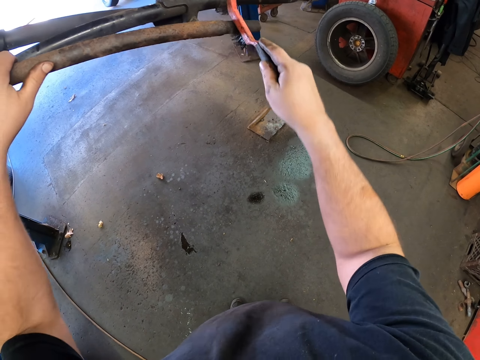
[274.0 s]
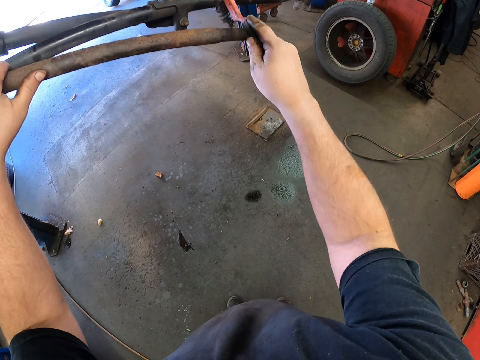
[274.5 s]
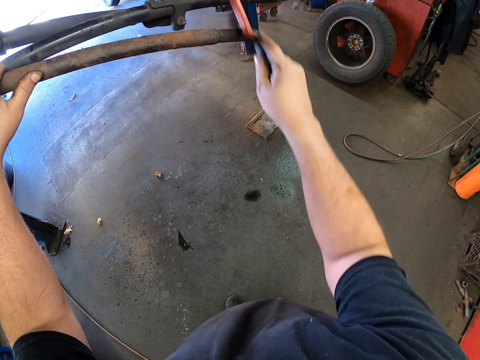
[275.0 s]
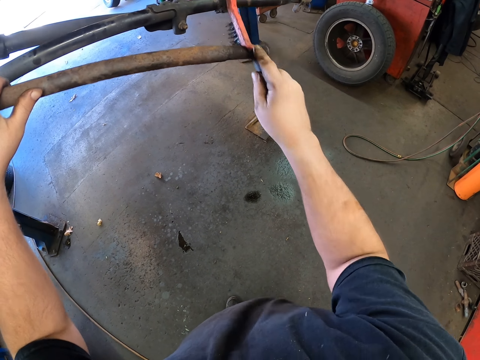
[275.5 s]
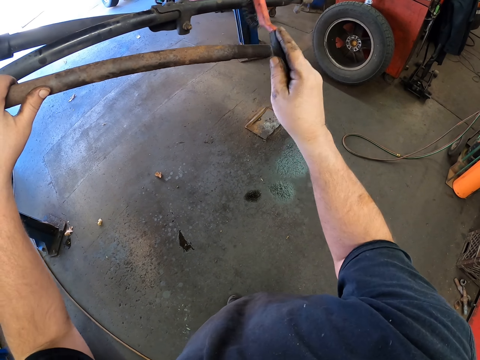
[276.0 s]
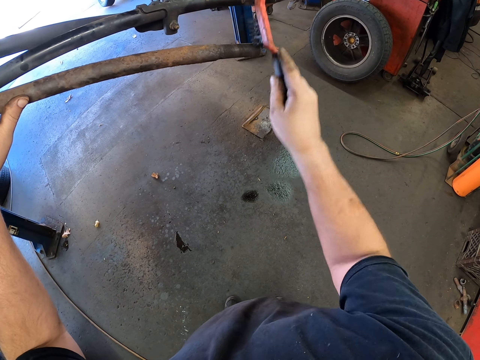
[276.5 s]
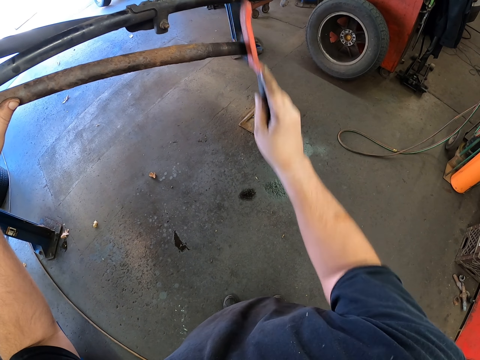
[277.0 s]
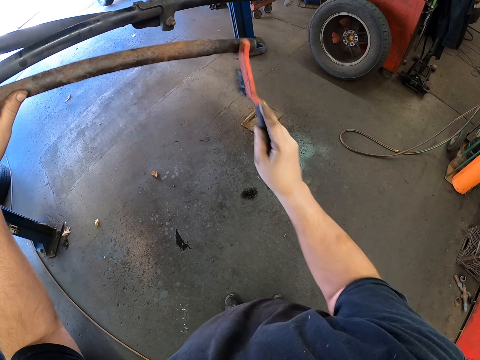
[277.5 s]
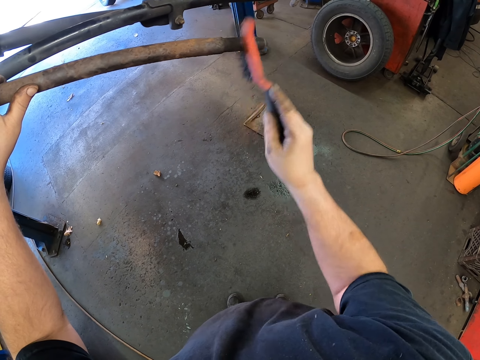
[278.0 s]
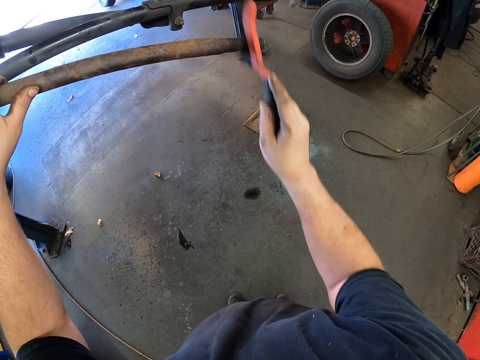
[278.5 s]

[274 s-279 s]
The camera wearer brushes a sway bar.

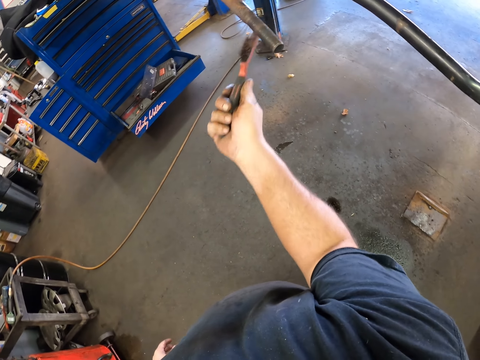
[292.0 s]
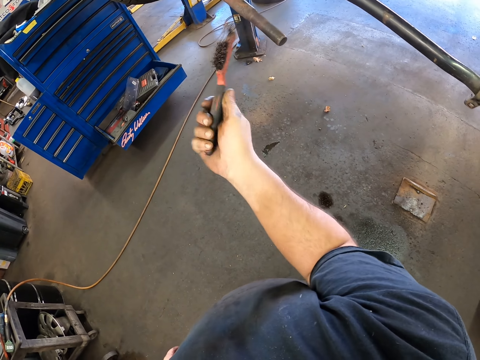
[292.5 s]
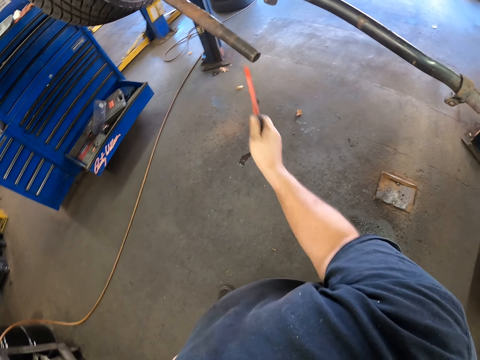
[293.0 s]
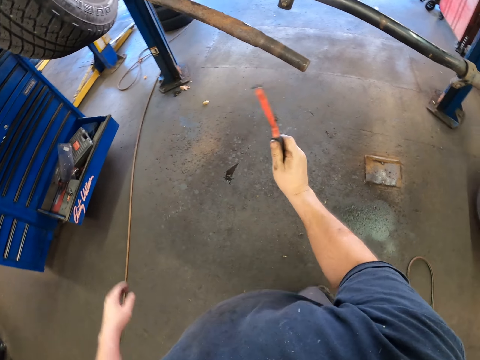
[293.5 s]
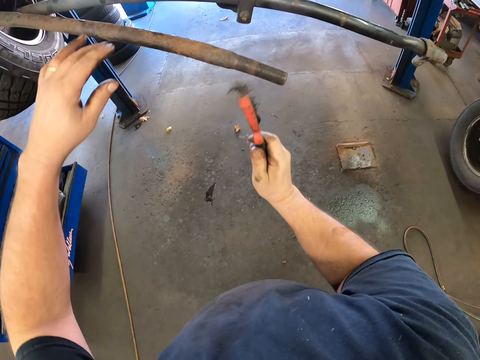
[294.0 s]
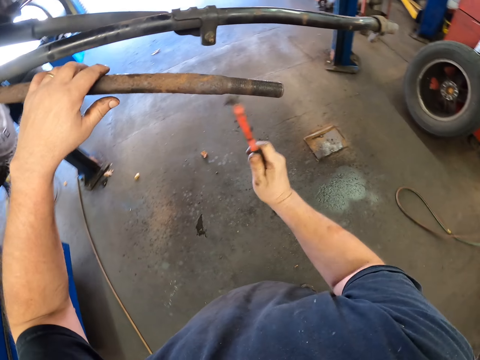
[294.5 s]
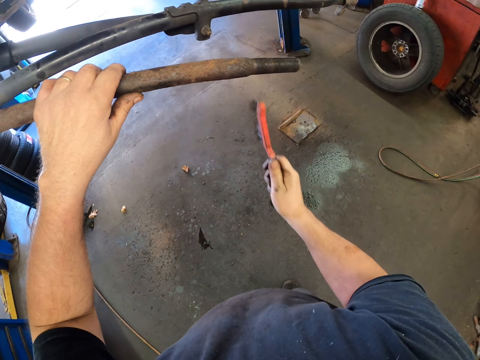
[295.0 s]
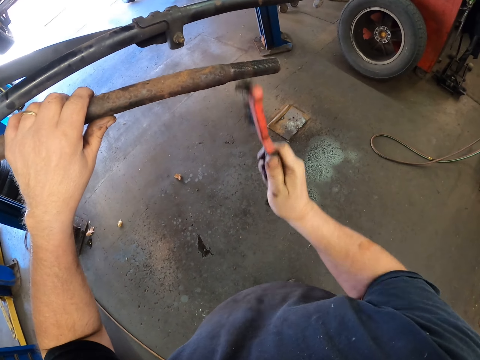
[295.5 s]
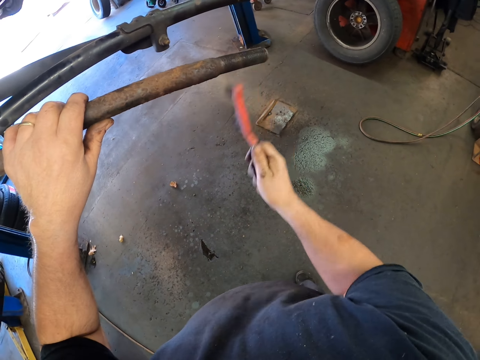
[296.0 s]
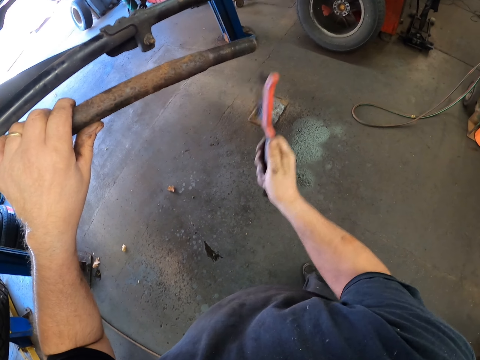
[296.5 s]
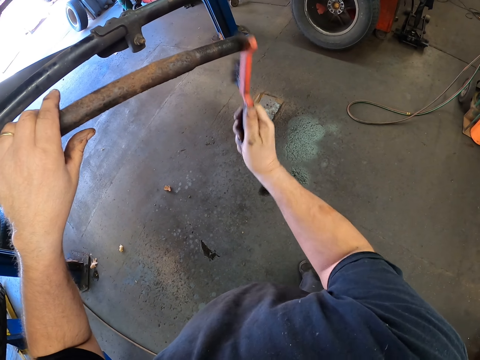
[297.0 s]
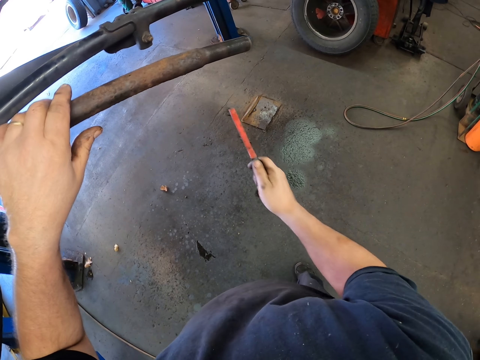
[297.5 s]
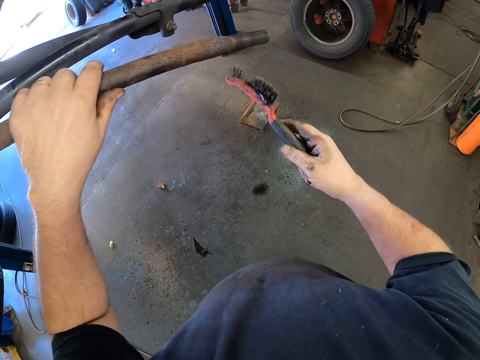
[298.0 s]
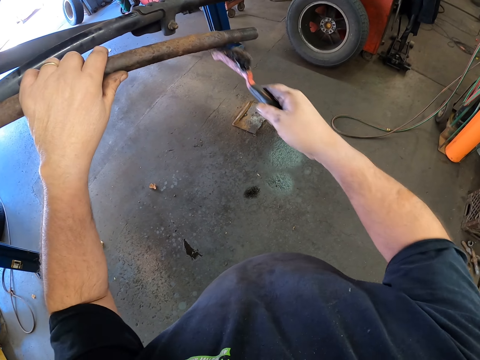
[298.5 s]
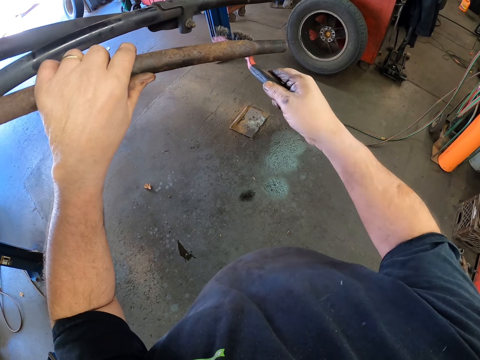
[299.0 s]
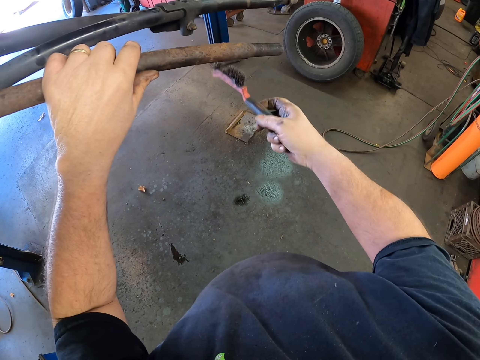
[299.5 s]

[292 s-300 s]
The camera wearer touches the metal. They clean the metal with the brush.

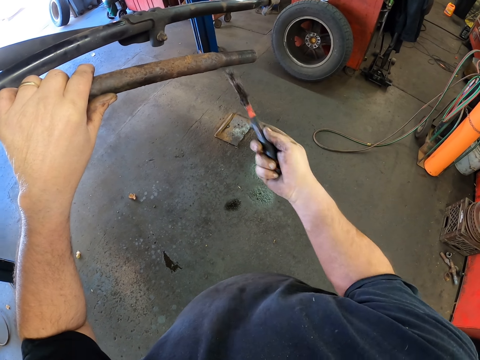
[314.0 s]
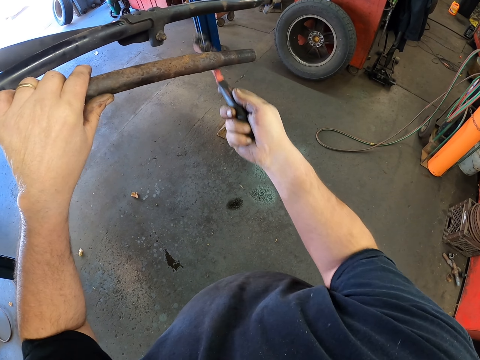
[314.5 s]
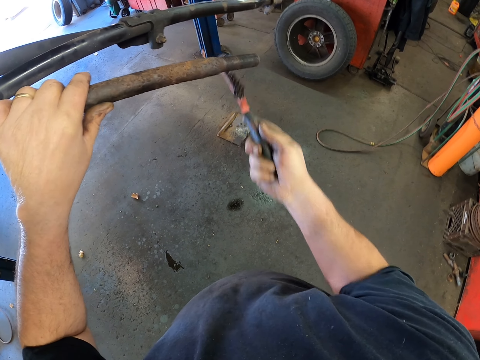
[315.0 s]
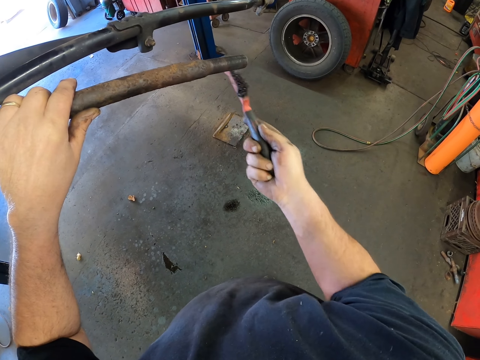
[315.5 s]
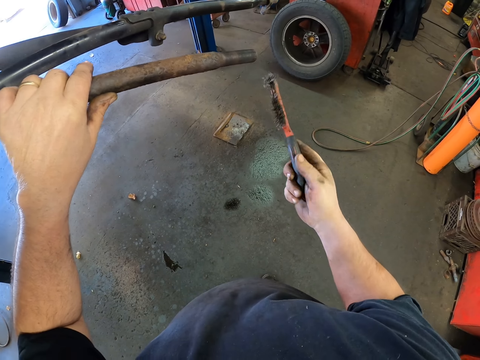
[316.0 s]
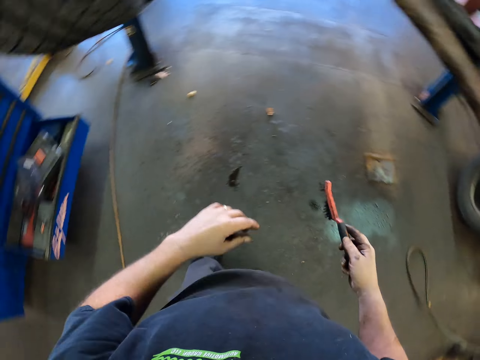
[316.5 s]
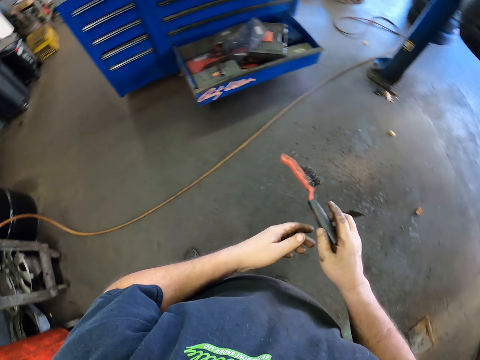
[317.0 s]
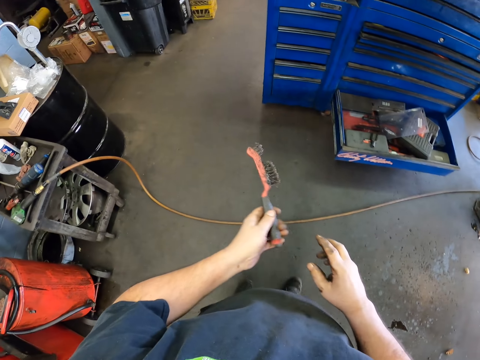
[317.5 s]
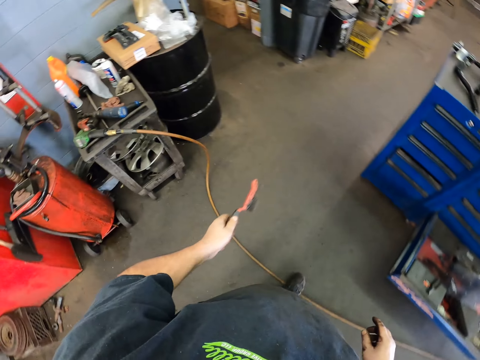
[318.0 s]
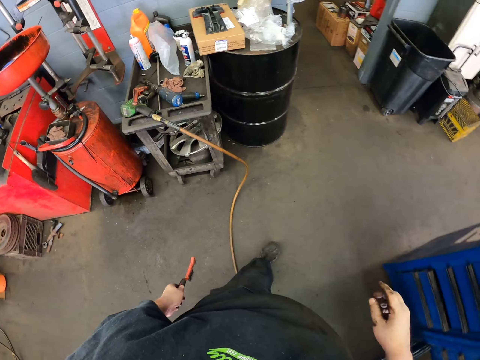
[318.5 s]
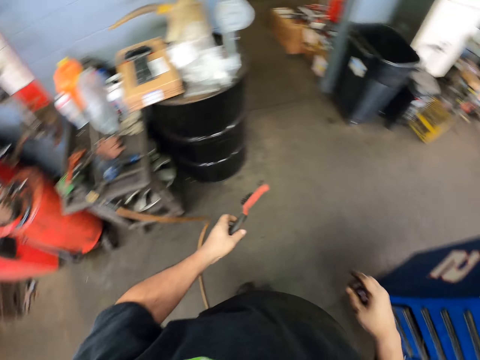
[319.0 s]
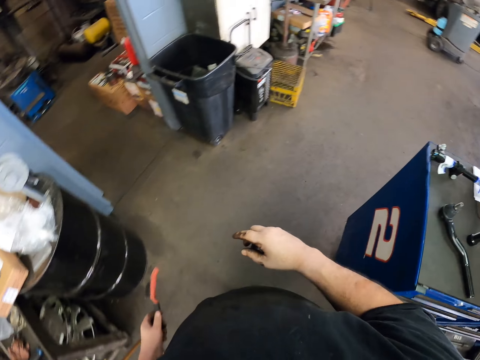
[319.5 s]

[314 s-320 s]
The camera wearer moves the hand. They pass the brush to the left hand. They walk around.

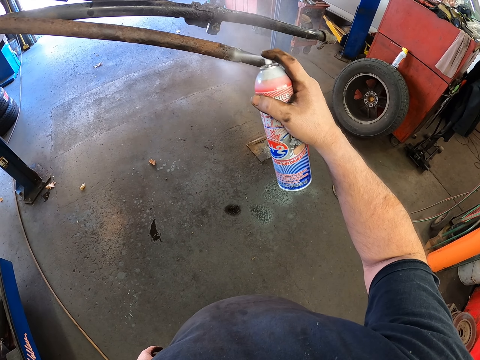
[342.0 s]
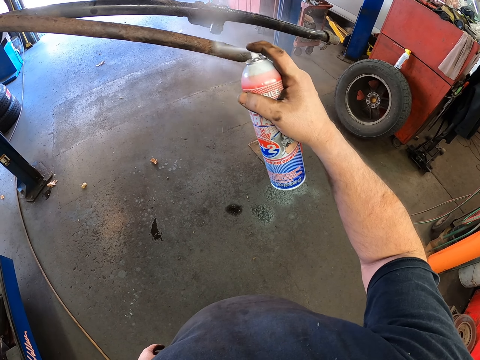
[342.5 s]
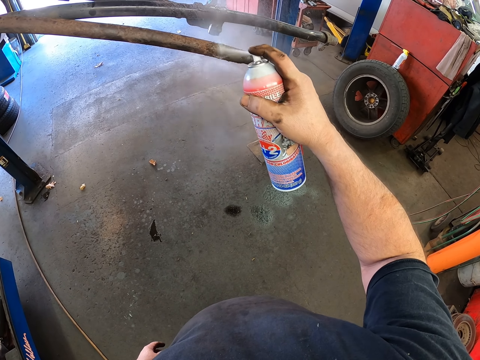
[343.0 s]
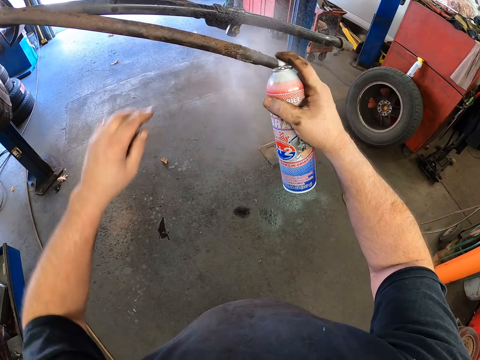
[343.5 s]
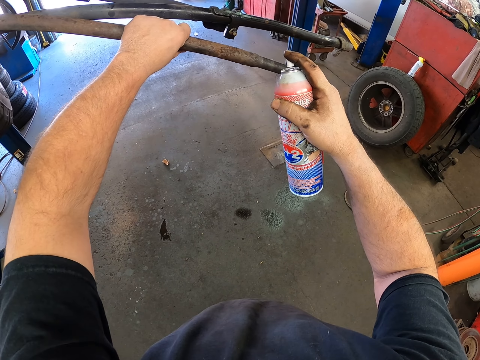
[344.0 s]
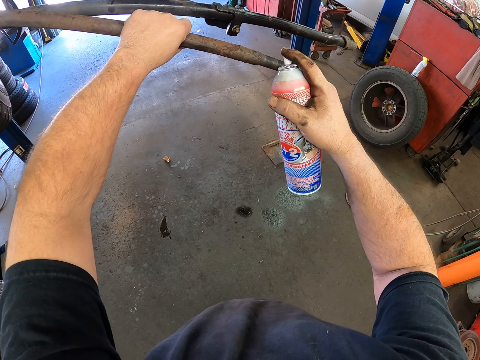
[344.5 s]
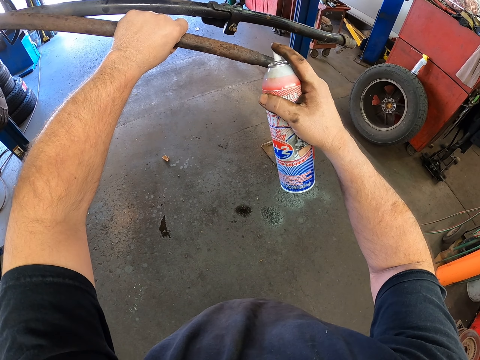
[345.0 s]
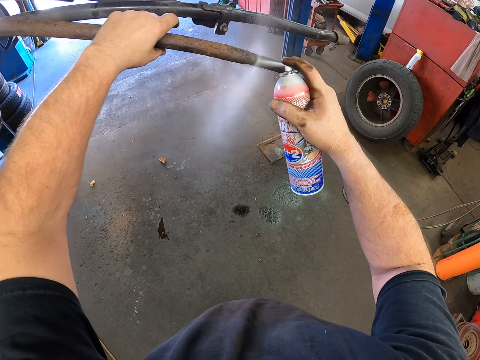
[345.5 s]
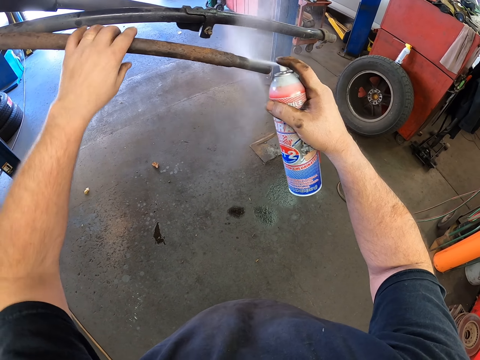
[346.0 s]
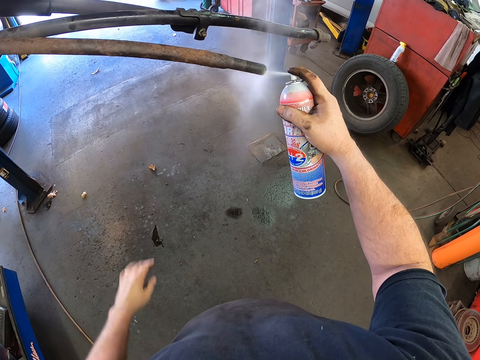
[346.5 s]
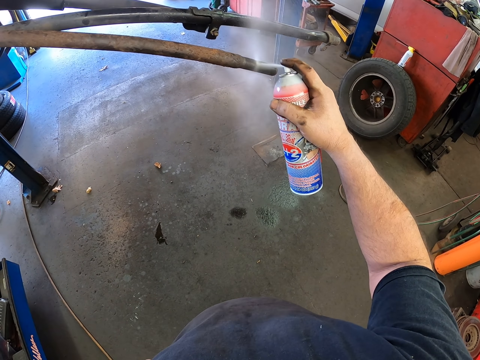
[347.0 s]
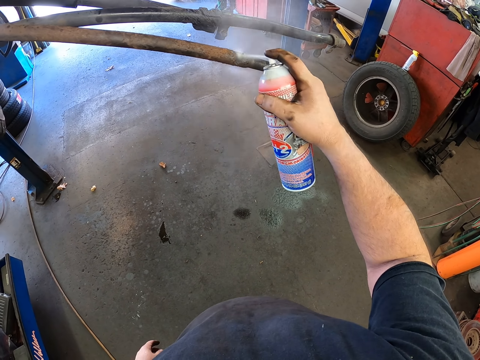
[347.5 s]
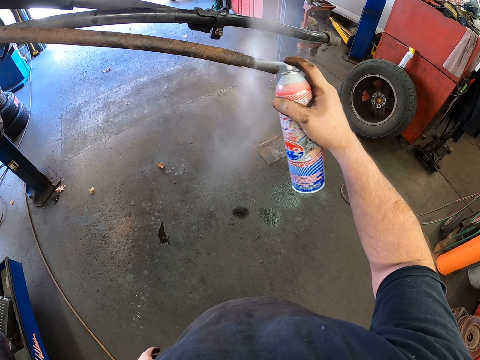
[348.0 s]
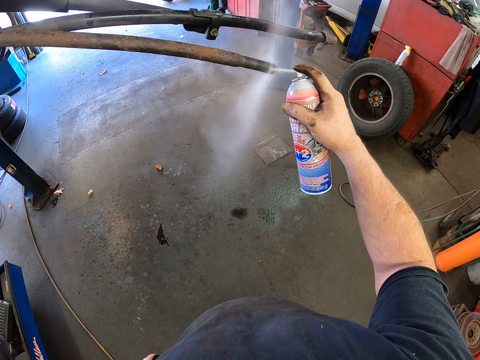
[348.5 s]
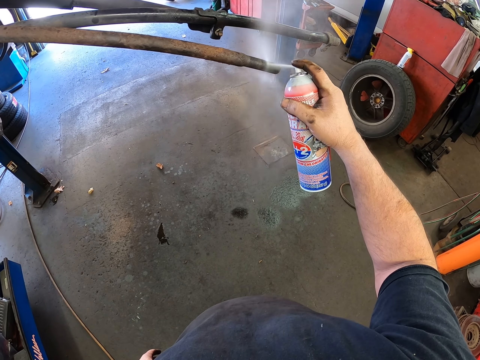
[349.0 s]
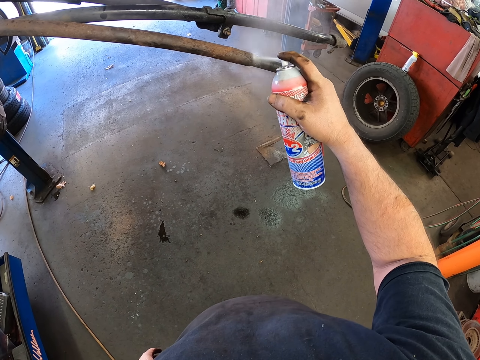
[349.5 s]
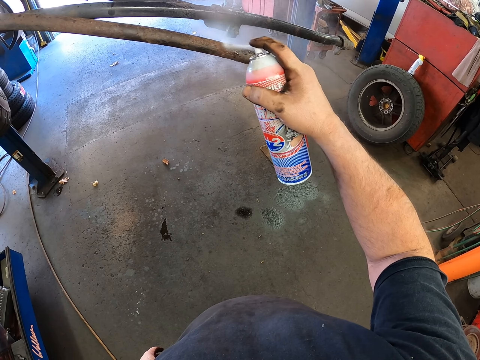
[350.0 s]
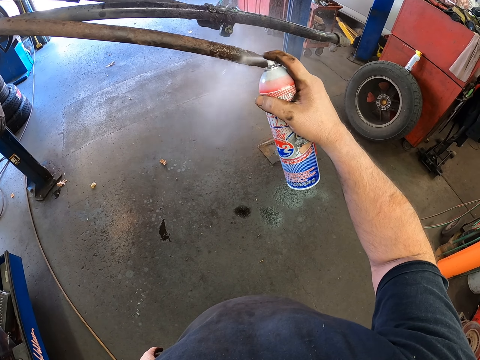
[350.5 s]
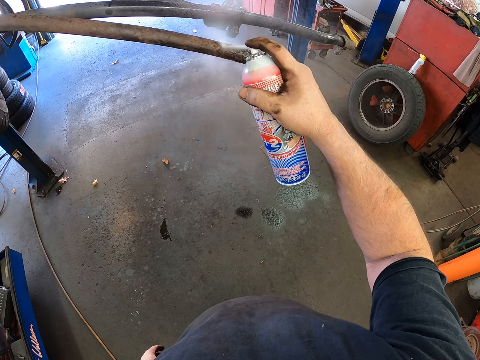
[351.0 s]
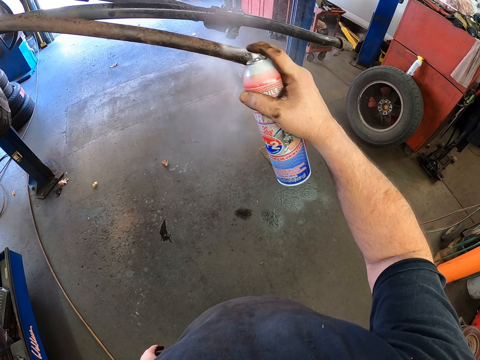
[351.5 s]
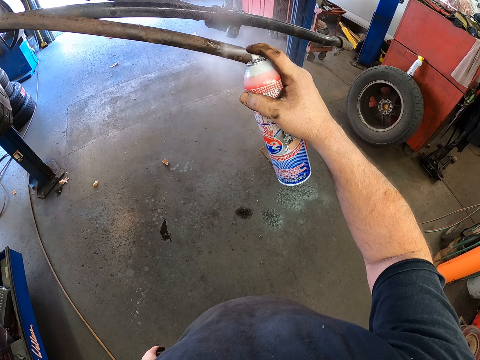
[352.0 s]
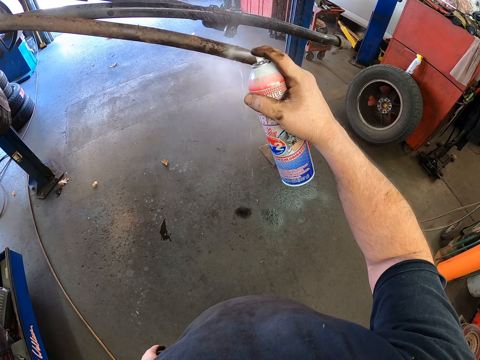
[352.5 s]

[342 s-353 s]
The camera wearer touches the metal. They spray the metal. They move the hand. They spray the metal.
